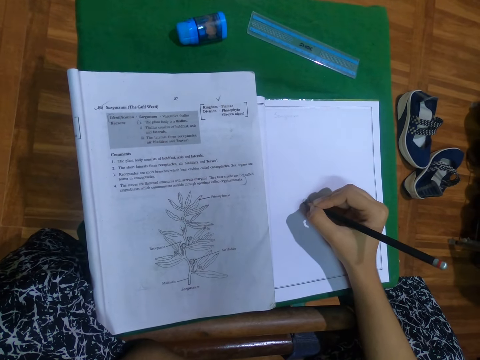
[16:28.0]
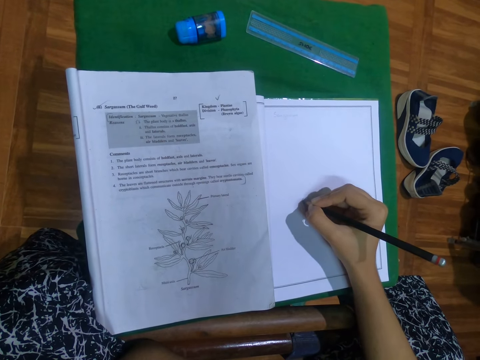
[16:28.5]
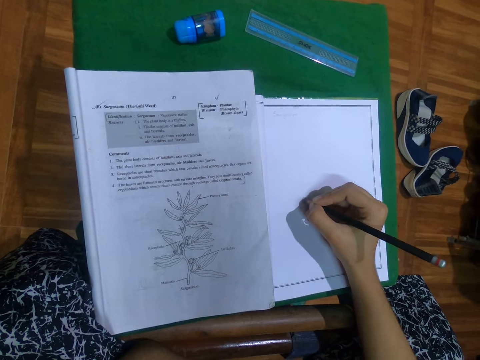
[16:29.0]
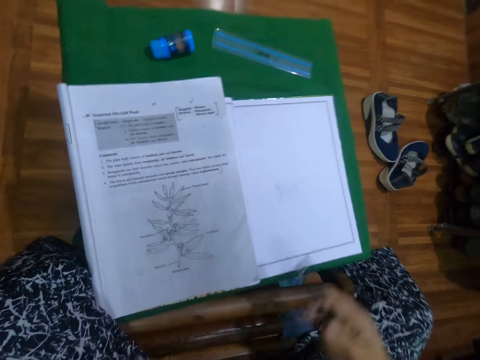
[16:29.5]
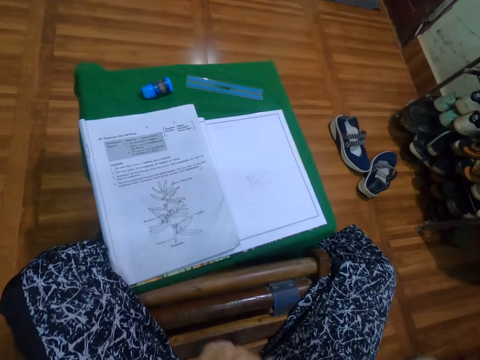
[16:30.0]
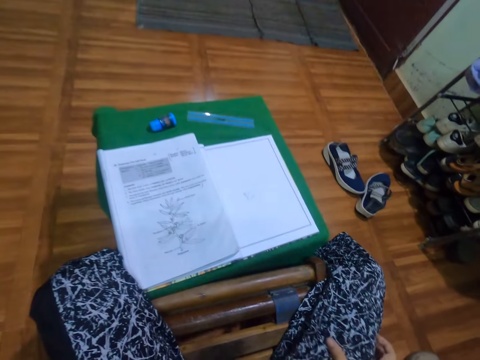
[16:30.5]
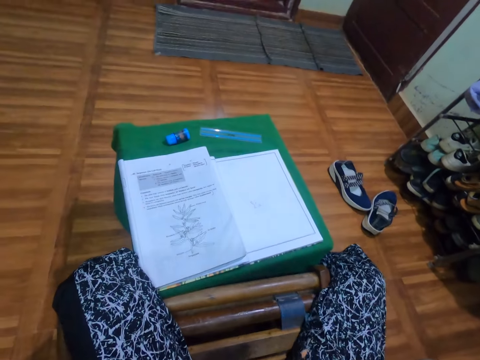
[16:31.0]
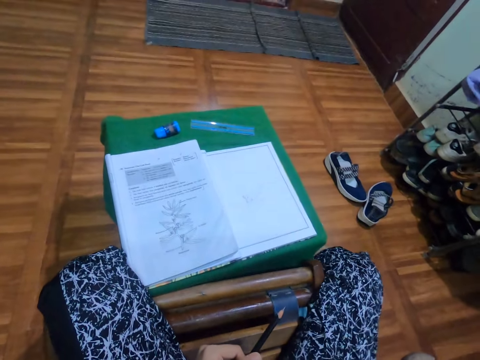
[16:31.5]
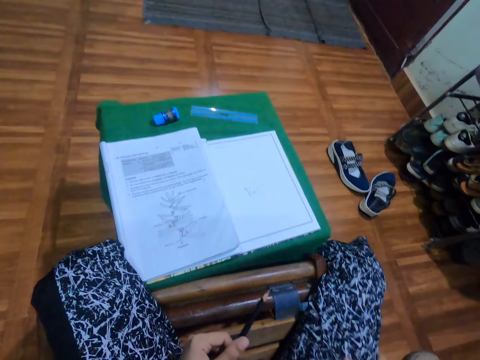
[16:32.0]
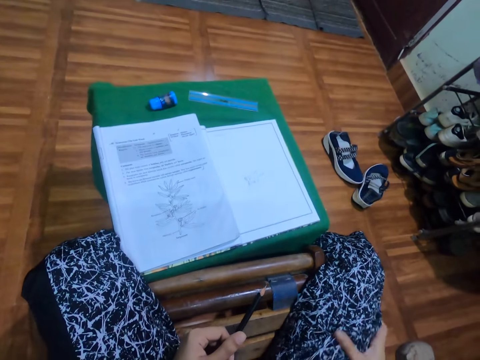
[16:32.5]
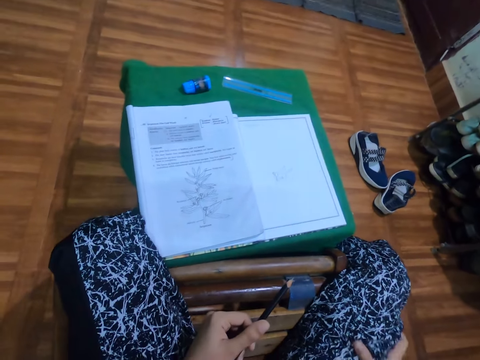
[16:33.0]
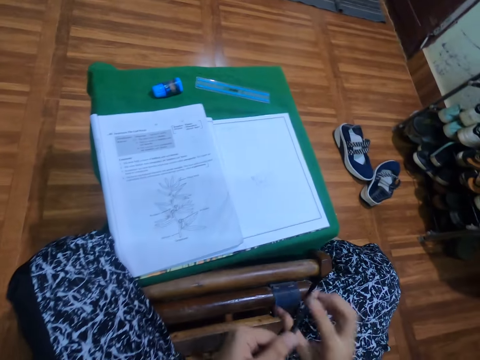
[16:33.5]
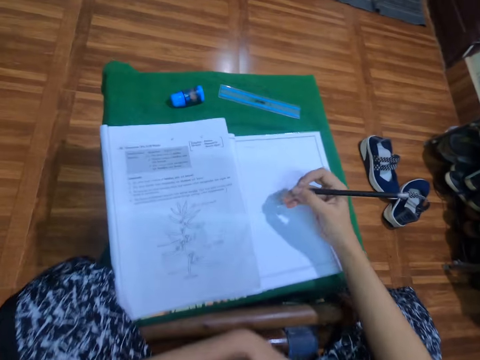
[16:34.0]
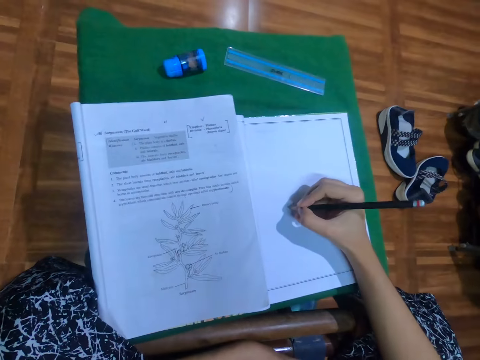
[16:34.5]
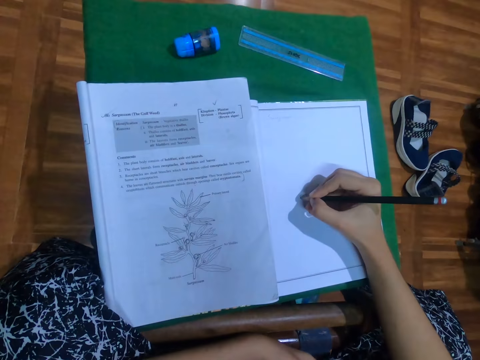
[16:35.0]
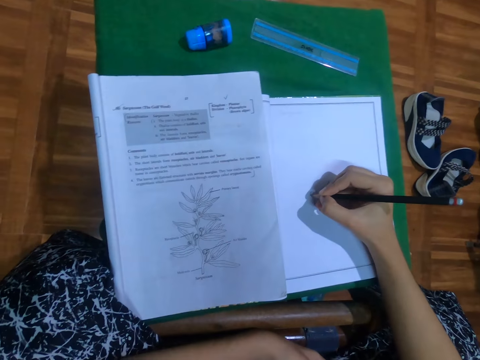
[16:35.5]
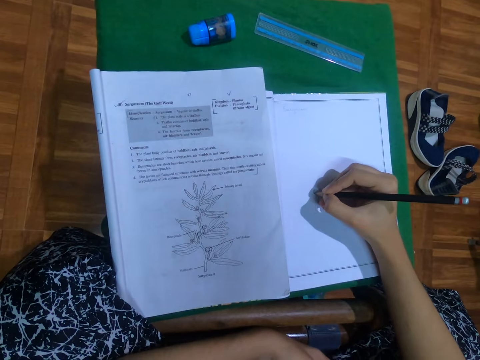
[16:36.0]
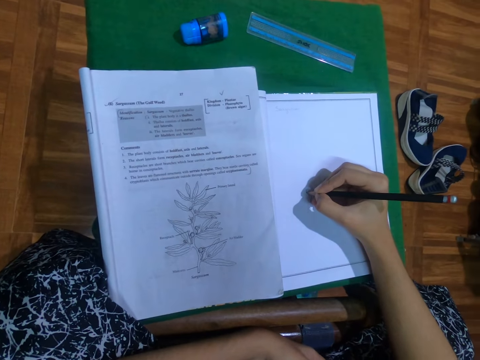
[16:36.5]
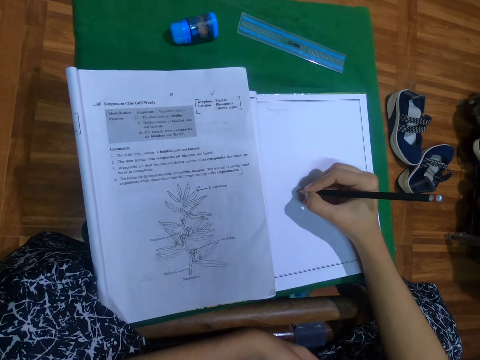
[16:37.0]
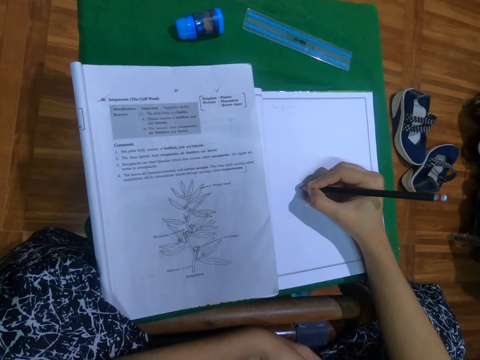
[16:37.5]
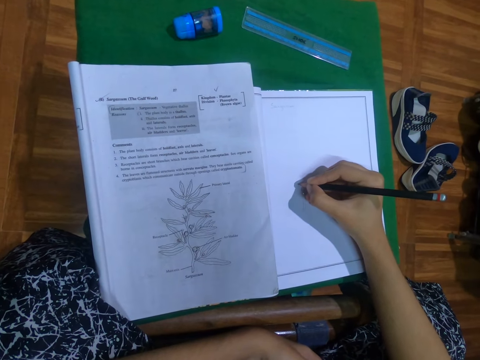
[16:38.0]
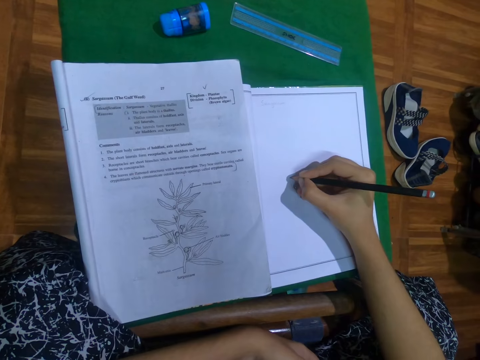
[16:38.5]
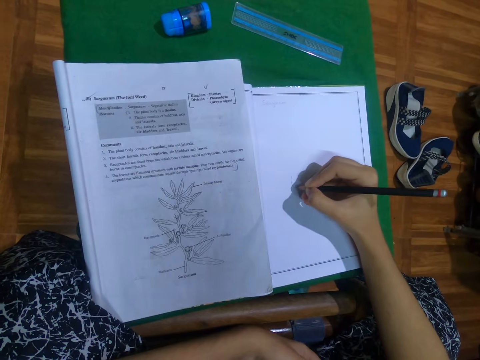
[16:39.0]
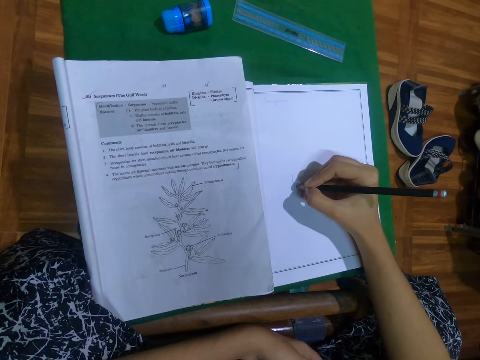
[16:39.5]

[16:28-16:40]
The camera wearer drops the pencil in her lap with her right hand. She moves backwards. She scratches her leg. She draws on the workbook with the pencil in her right hand.

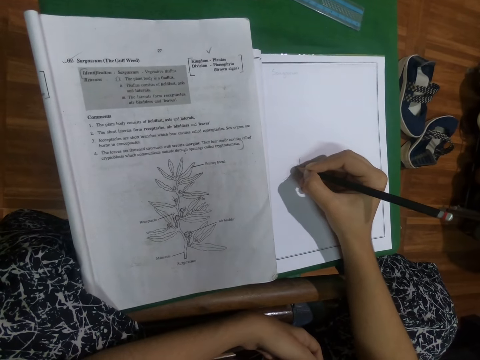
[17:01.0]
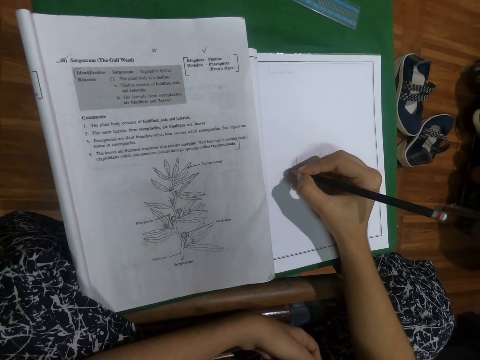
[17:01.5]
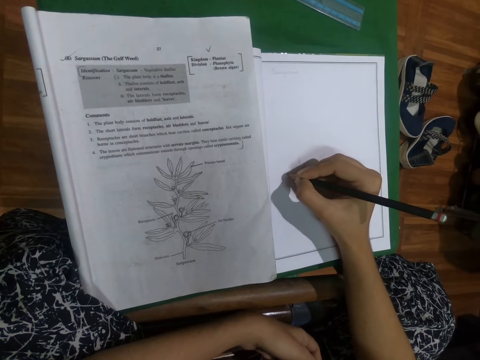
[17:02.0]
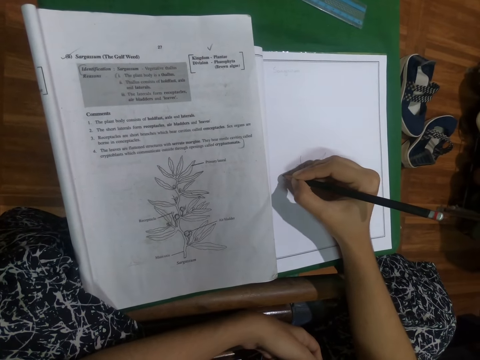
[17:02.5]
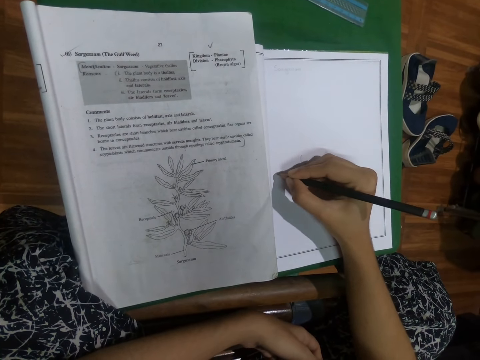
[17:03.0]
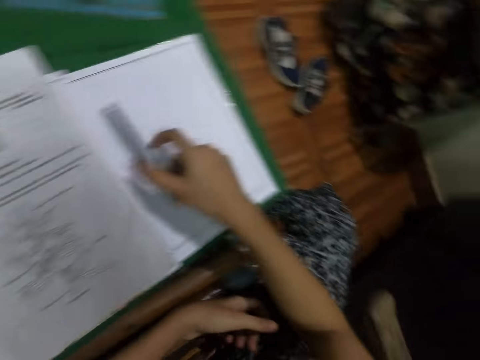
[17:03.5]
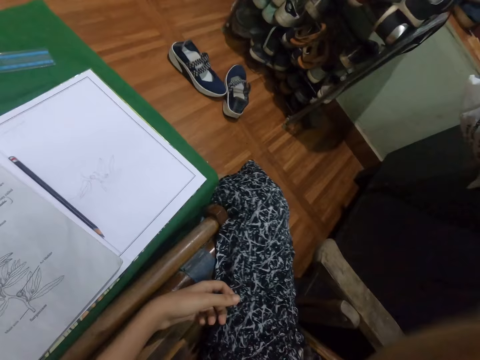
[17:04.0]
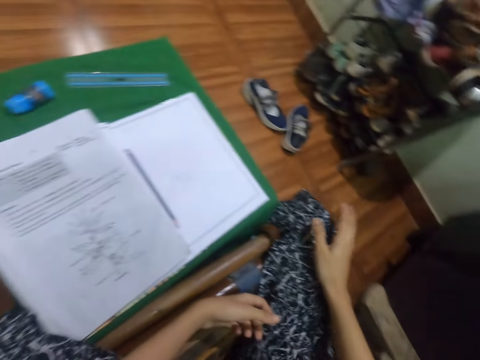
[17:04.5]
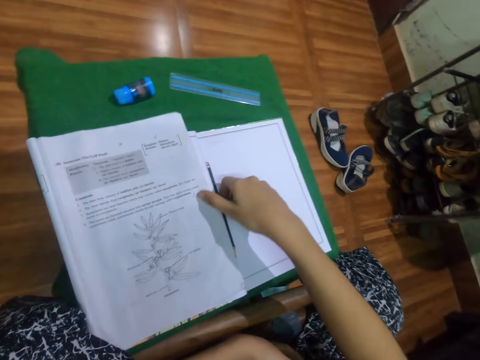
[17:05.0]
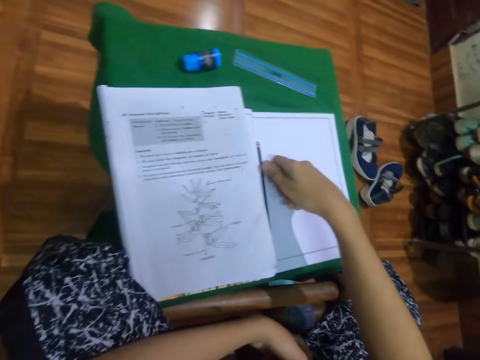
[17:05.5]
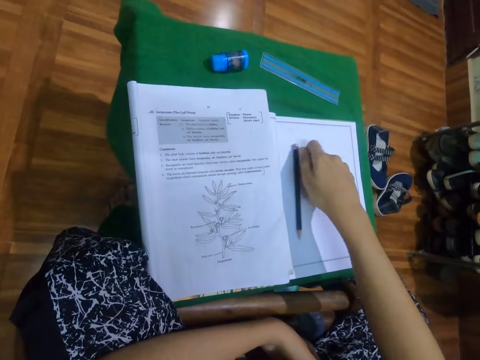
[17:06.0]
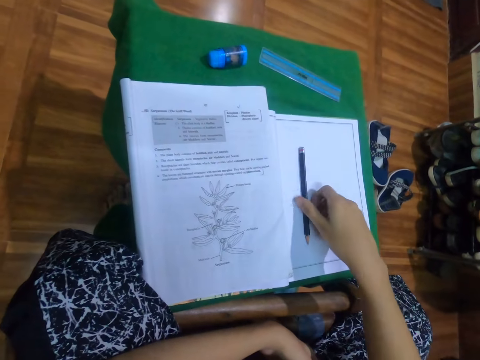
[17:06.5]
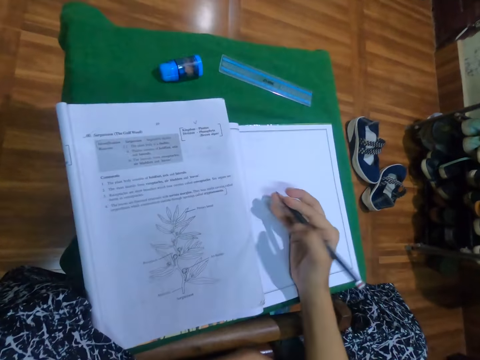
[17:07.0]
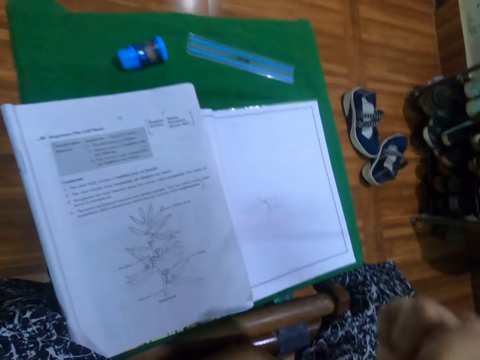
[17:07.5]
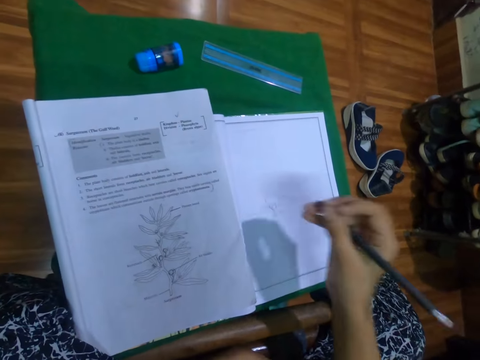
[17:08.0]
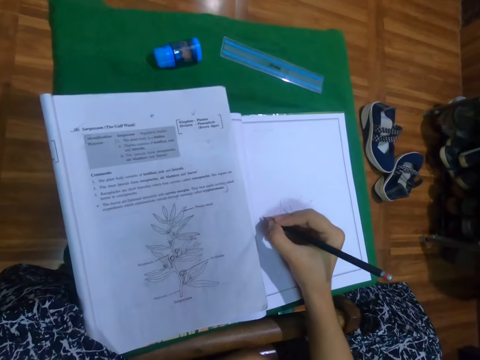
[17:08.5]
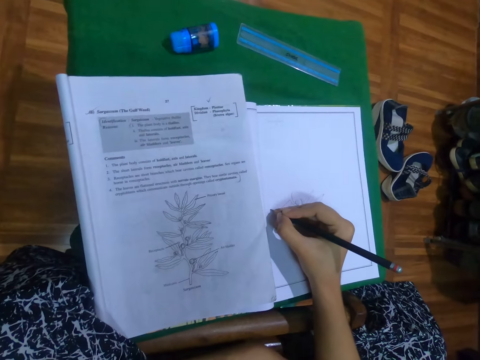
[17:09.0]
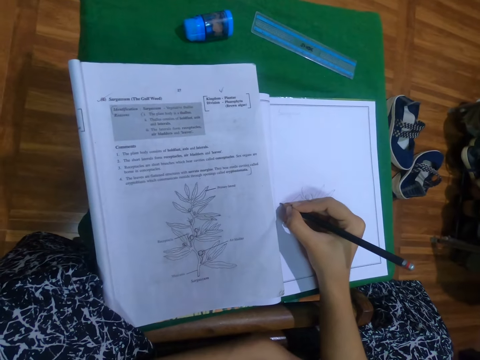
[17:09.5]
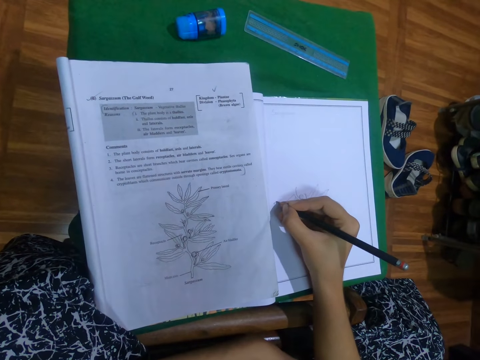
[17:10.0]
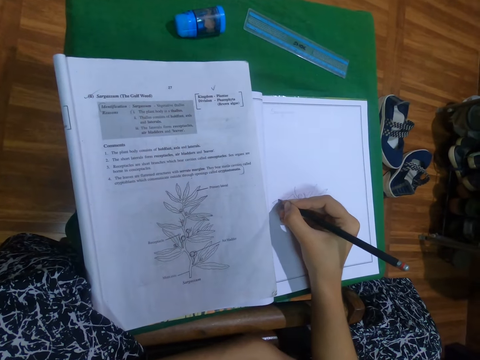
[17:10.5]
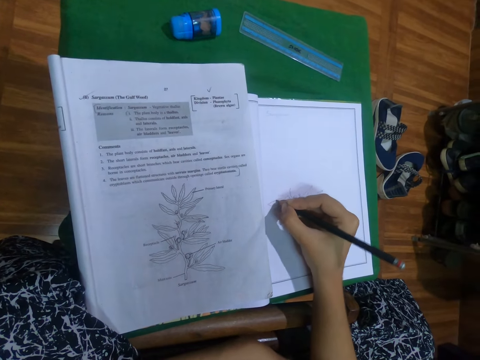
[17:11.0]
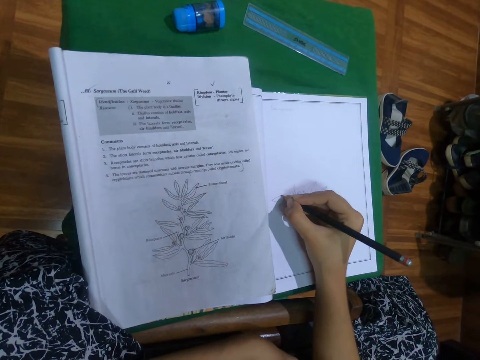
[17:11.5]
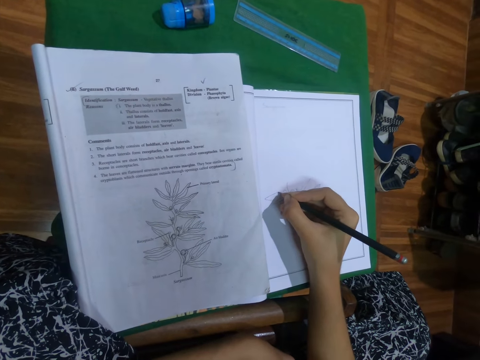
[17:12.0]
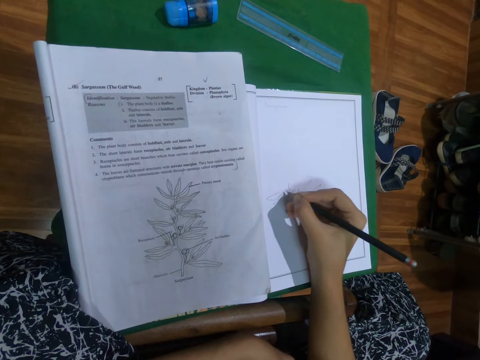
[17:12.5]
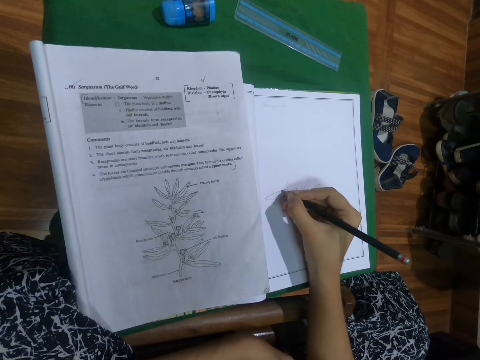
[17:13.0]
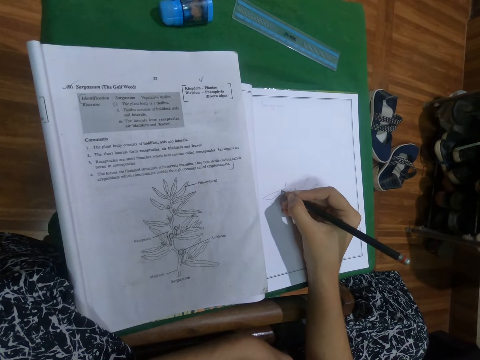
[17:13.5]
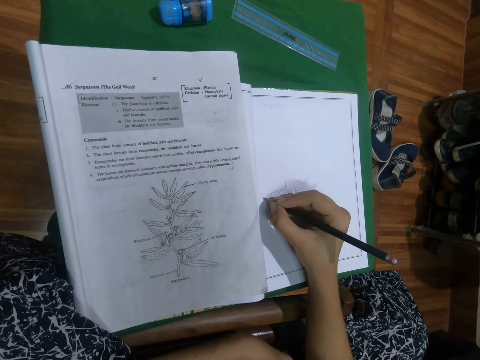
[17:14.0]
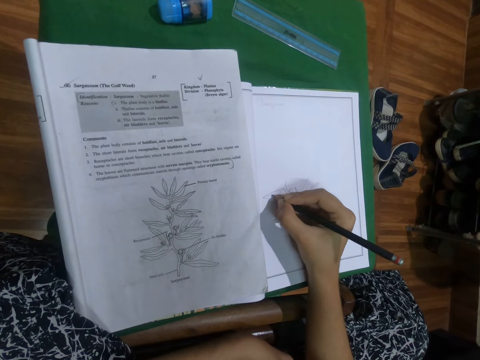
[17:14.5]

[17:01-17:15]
The camera wearer drops the pencil on the workbook with her right hand. She slaps her right hand on her right thigh. She picks up the pencil from the workbook with her right hand. She touches her face with the pencil in her right hand. She draws on the workbook with the pencil in her right hand.
